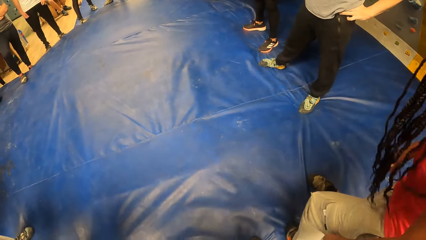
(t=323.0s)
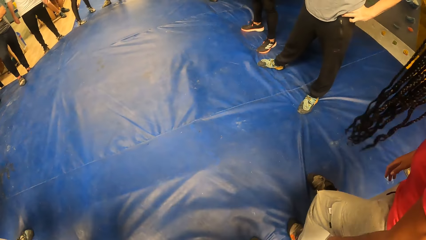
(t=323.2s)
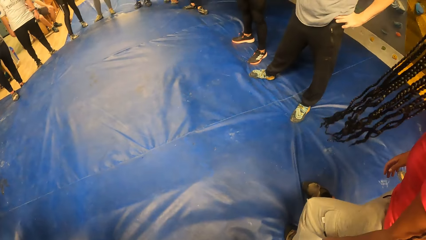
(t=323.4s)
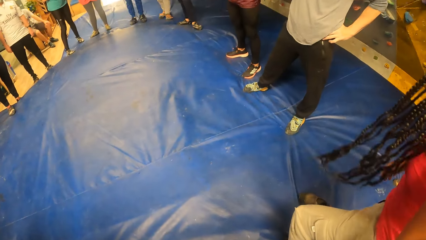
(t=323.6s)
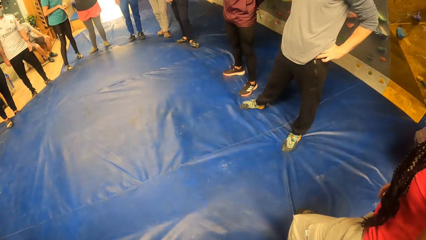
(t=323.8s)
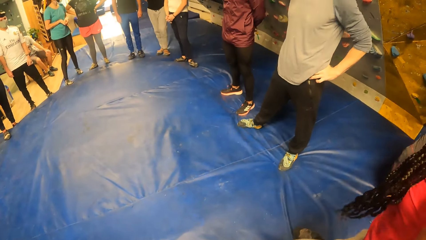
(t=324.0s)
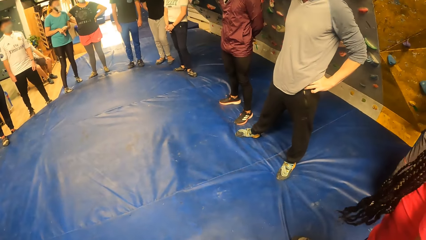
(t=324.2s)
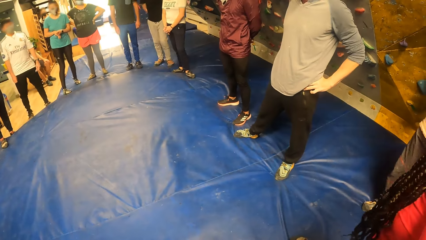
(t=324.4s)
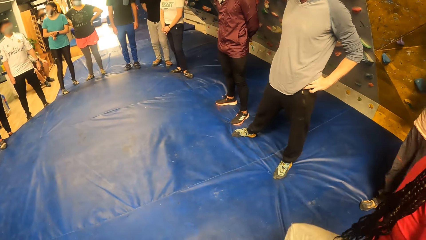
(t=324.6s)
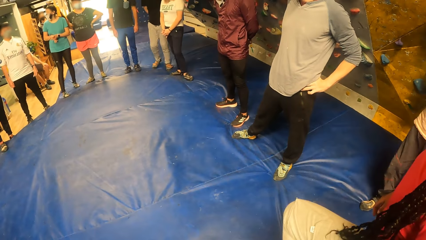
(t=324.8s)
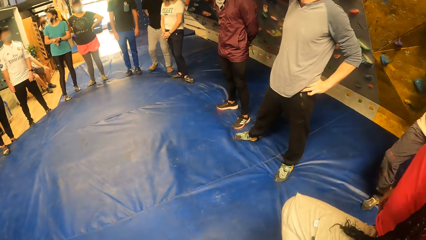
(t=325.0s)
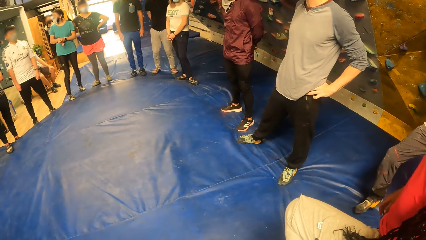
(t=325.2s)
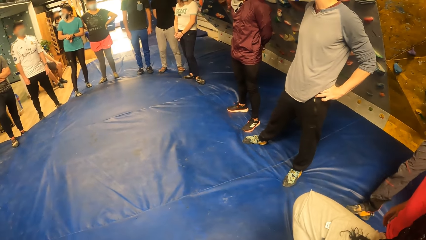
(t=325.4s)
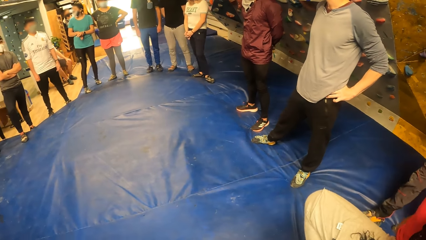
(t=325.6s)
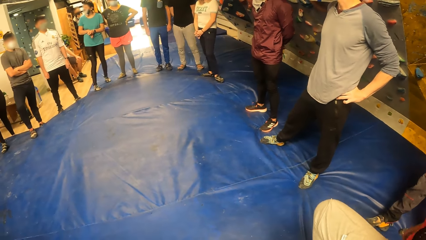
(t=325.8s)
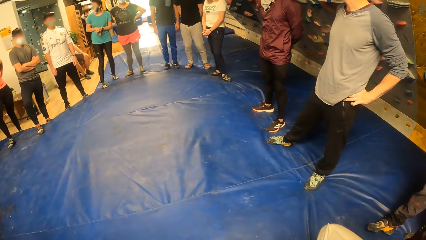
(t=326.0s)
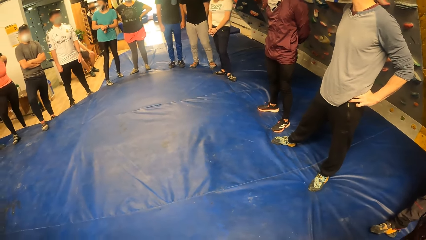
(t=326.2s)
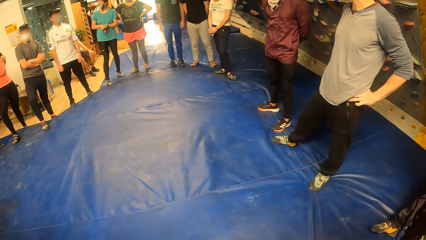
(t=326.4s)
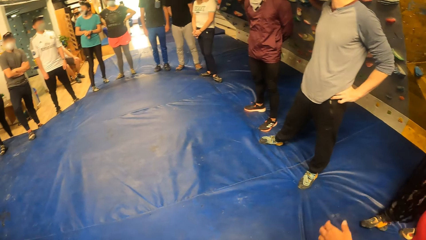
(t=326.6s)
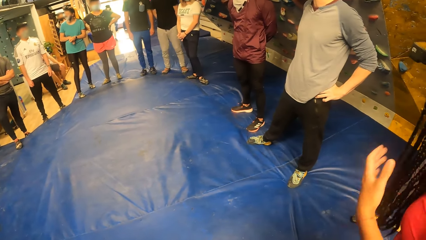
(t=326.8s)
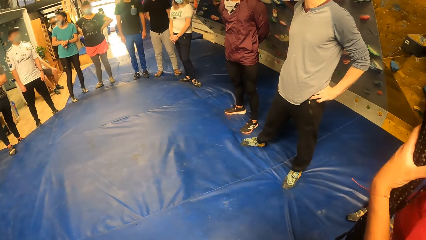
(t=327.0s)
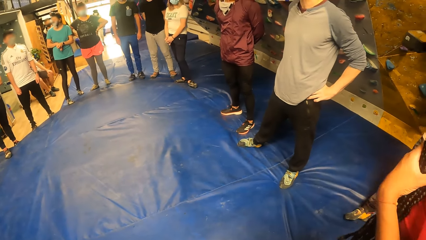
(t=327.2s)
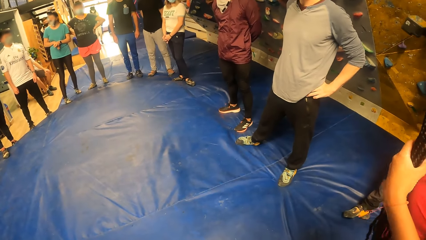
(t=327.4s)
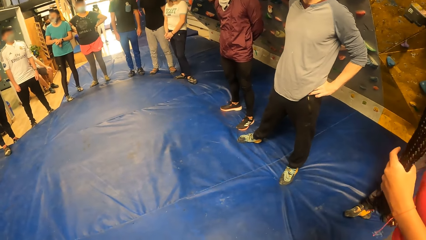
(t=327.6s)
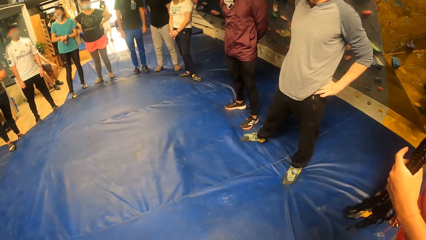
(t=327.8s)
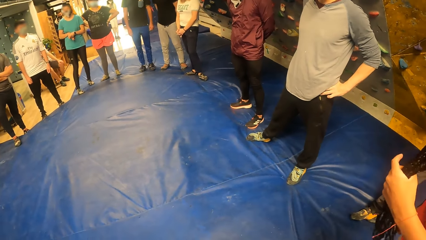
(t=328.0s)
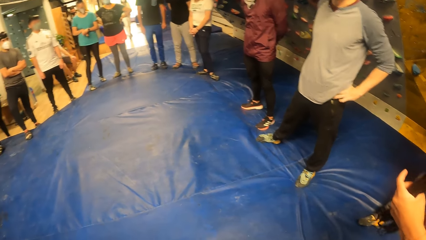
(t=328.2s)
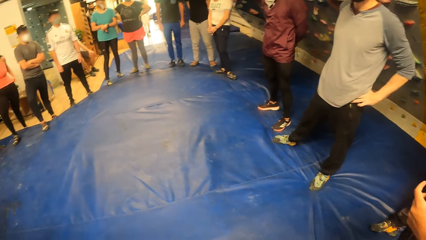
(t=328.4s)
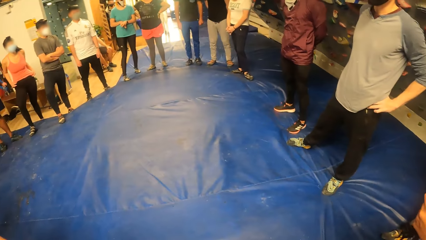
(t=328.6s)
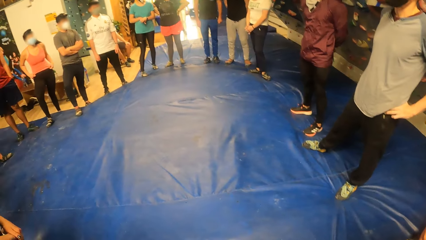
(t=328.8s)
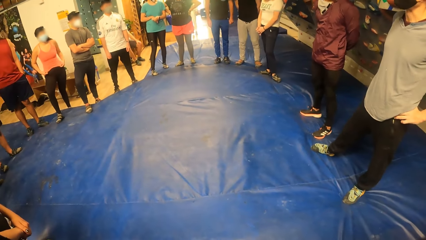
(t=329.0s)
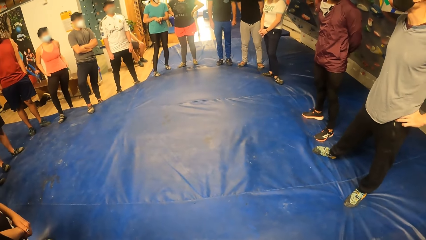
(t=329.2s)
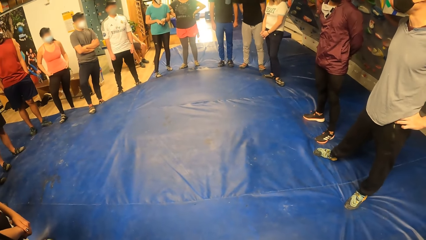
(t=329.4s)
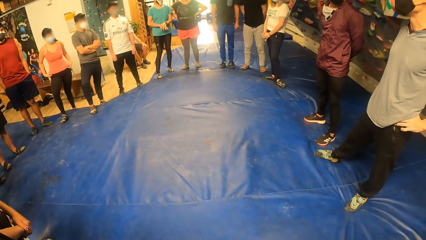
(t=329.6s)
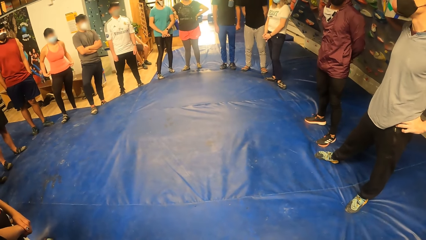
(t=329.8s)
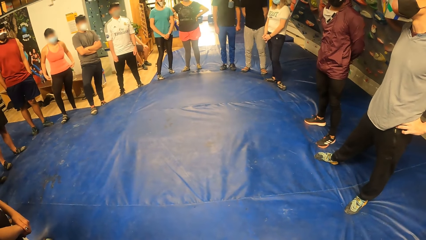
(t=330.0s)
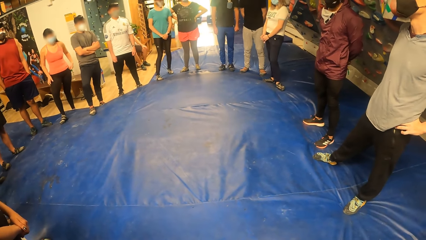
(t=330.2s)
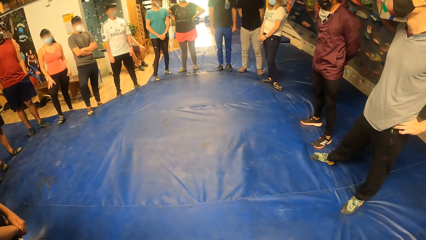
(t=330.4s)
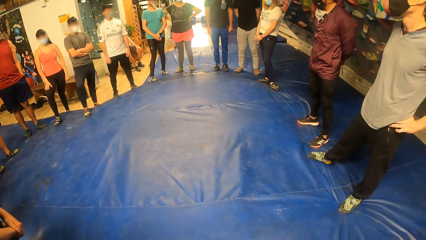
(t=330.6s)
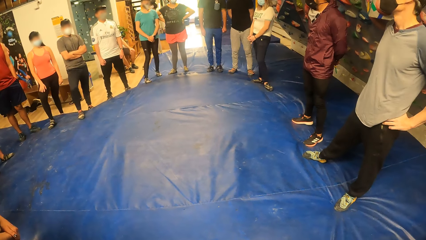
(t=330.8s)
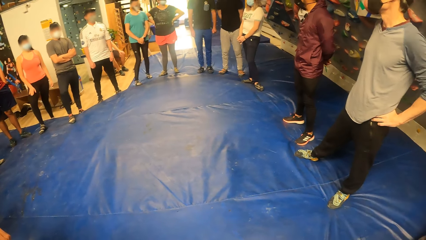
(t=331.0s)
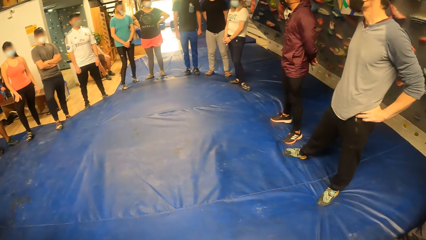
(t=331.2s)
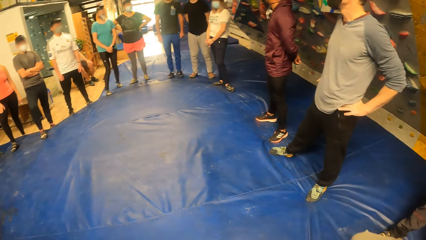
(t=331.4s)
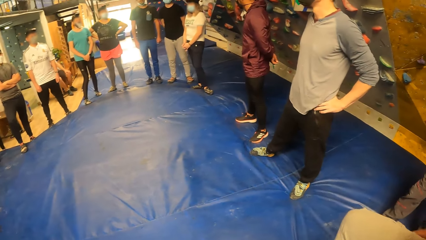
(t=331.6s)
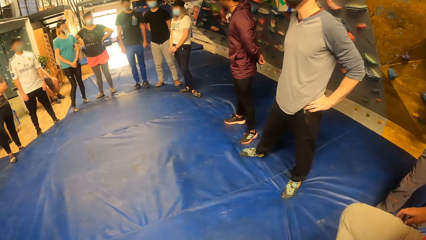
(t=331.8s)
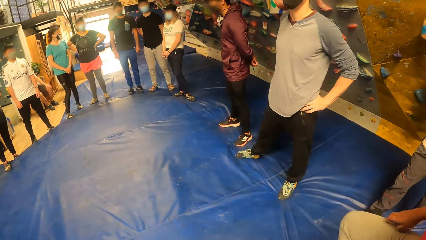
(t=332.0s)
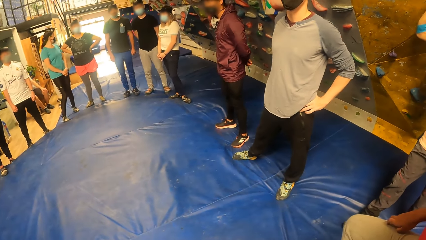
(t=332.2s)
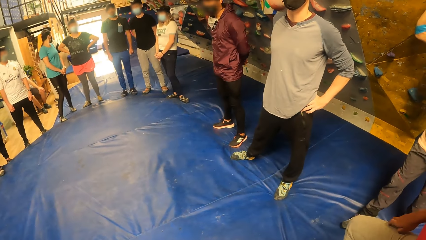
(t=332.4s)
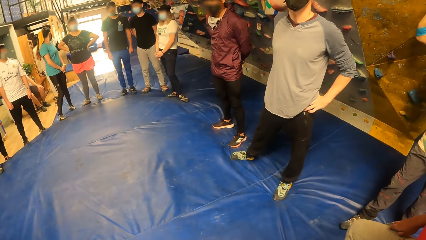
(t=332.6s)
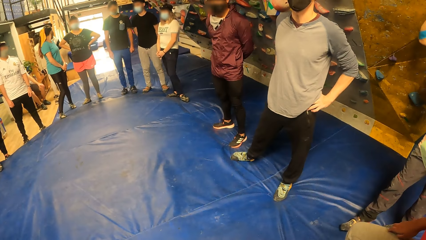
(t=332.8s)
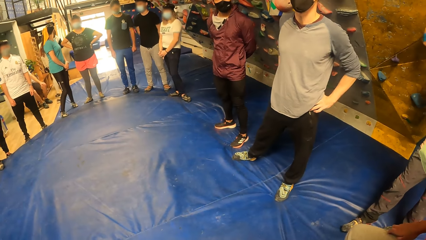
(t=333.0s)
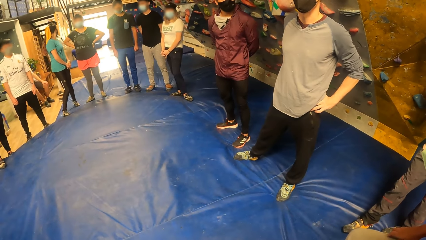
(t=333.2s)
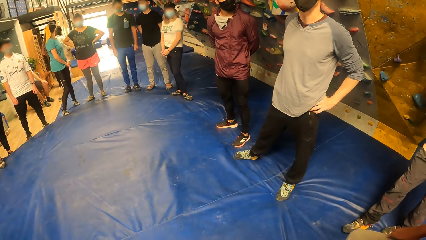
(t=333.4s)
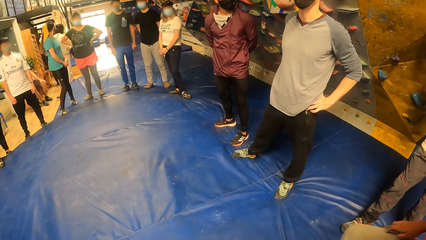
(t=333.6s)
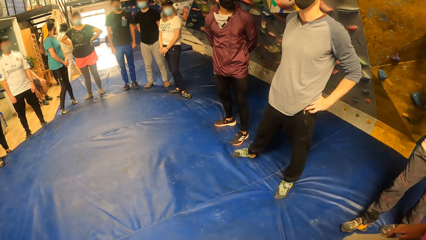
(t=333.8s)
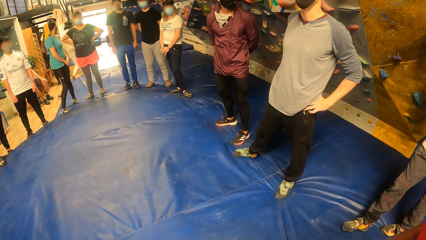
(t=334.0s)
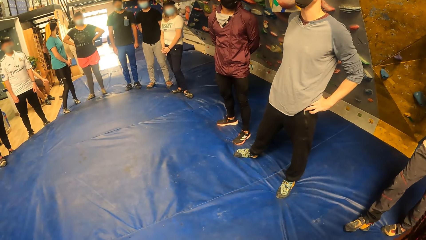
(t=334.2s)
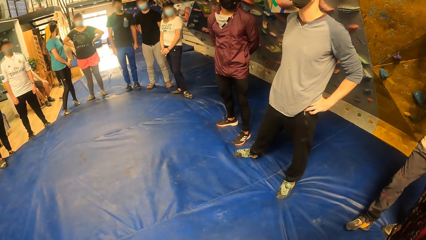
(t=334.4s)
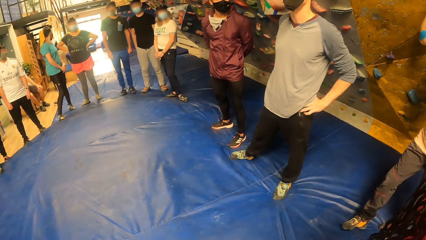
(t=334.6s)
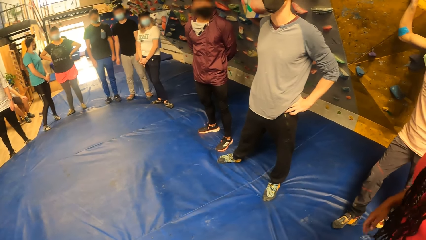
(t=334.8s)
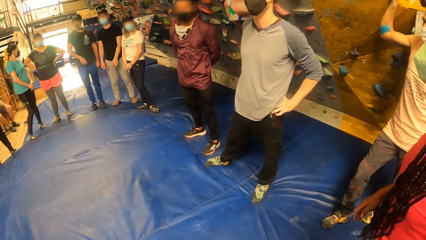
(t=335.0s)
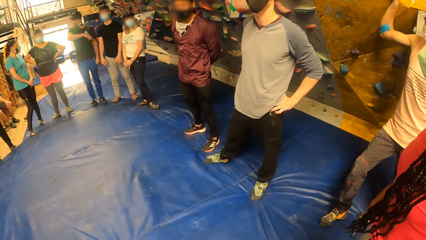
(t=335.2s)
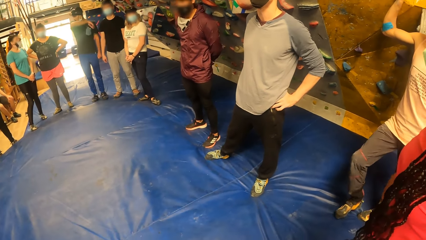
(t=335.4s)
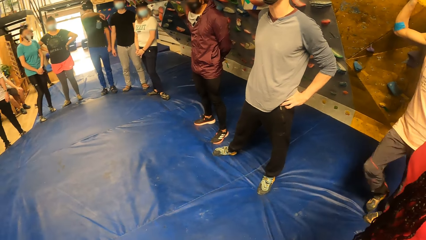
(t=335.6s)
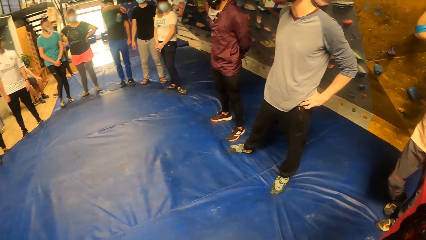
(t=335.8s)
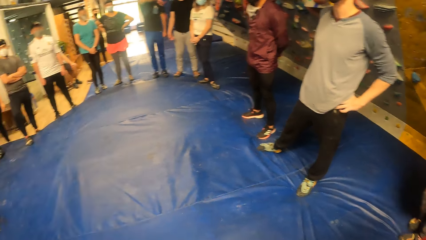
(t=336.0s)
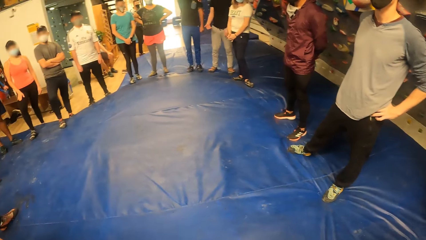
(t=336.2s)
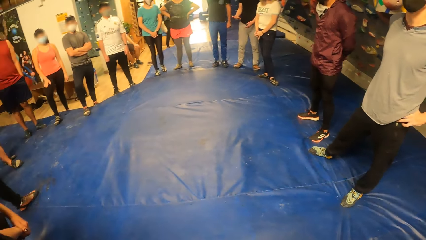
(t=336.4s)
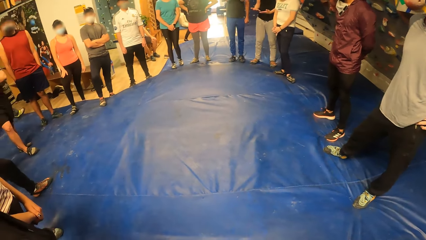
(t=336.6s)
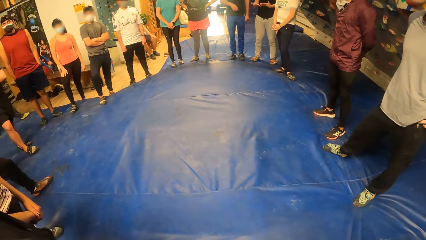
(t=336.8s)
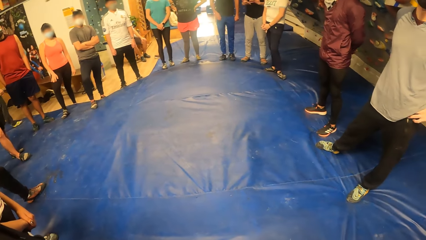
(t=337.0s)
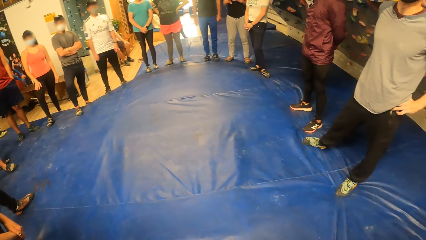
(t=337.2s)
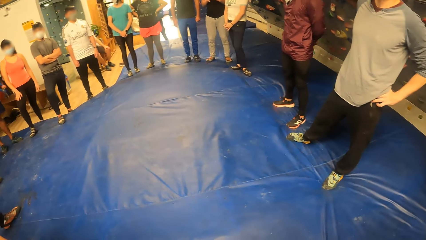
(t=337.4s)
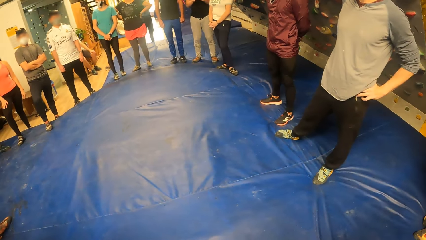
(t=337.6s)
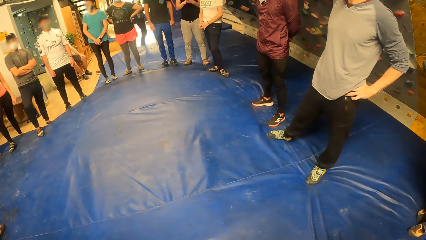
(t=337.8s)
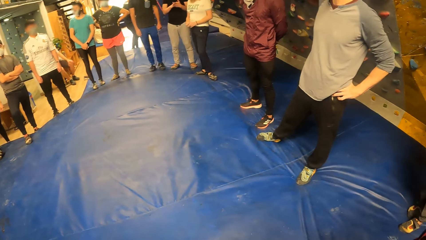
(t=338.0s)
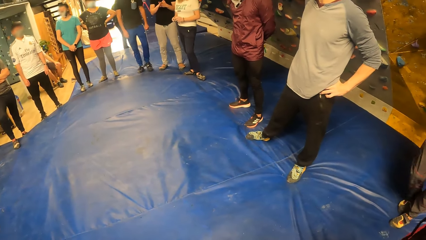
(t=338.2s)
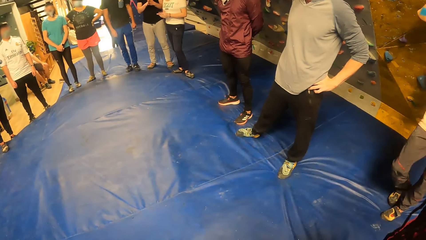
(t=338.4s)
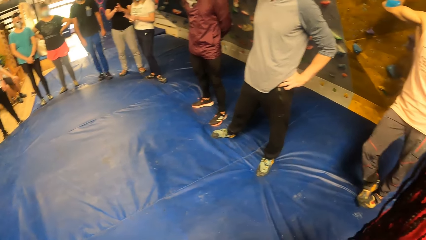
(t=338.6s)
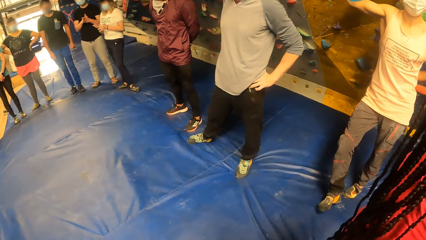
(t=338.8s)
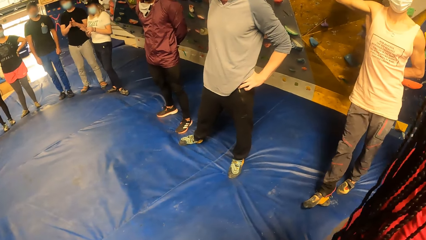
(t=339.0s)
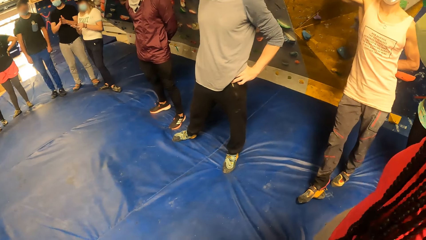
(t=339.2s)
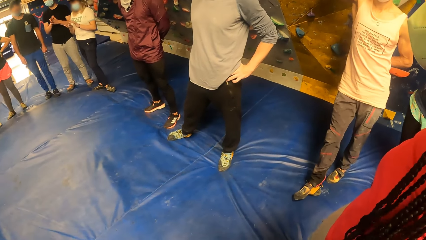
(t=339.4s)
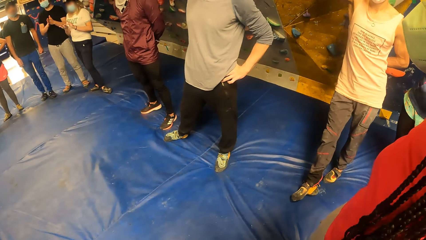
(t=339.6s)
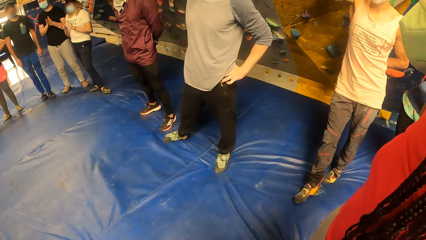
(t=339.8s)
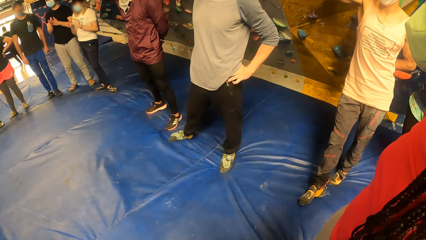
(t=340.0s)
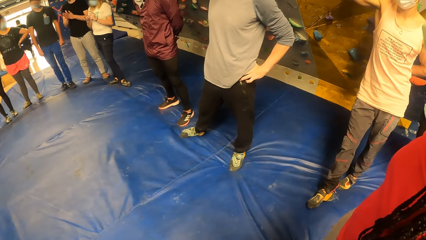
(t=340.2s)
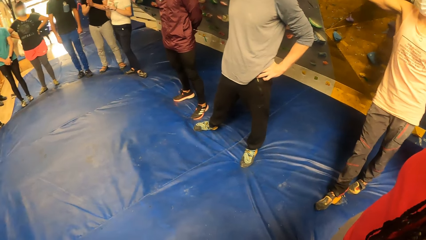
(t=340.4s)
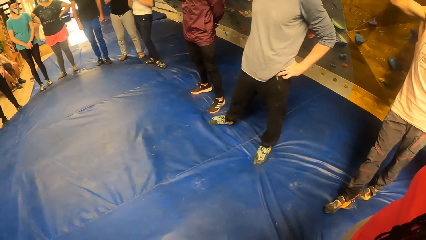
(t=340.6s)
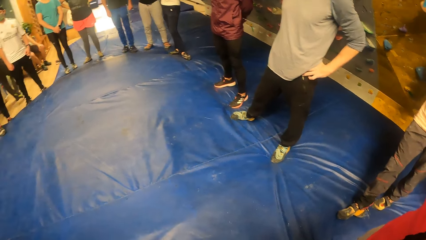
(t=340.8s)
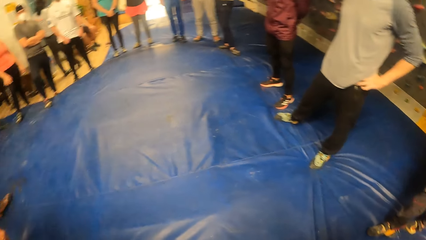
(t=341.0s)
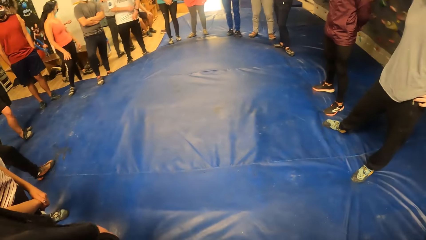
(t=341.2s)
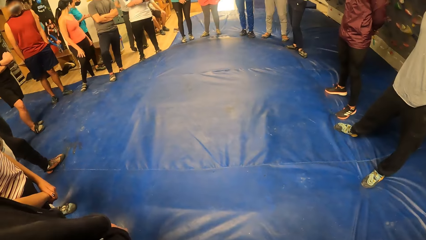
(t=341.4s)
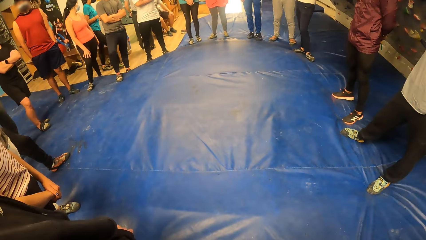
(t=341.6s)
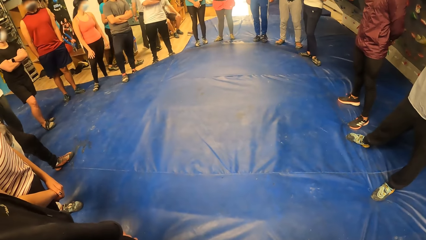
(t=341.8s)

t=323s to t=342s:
A woman touches her hair with her left hand. Another woman adjusts her top with her hands. A man cleans his mouth with his right arm.
